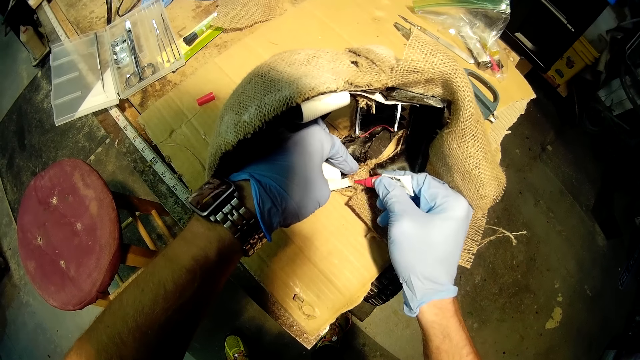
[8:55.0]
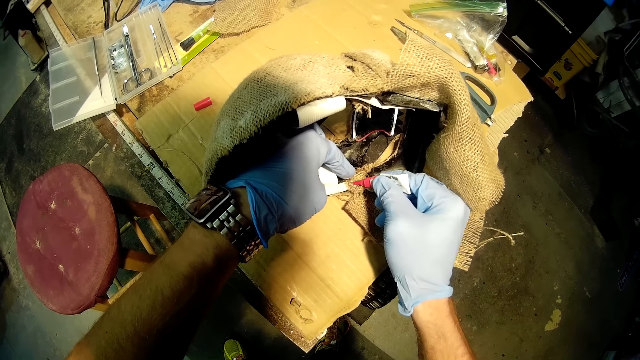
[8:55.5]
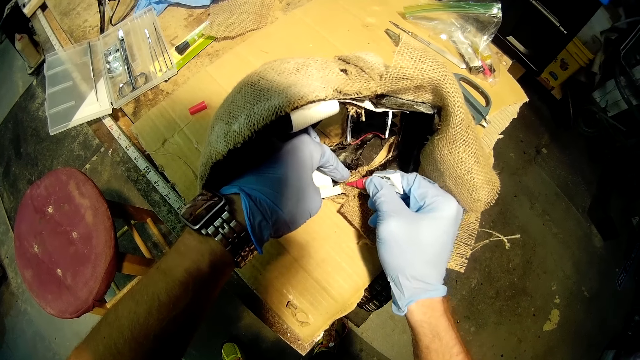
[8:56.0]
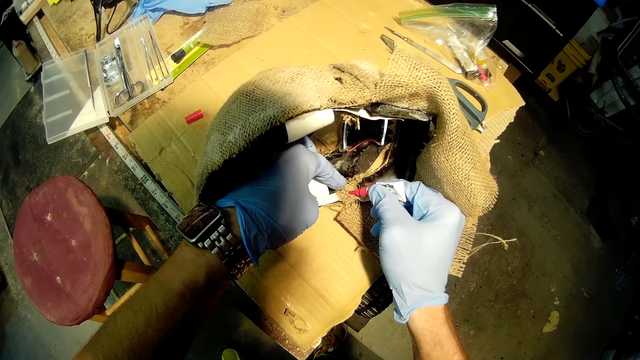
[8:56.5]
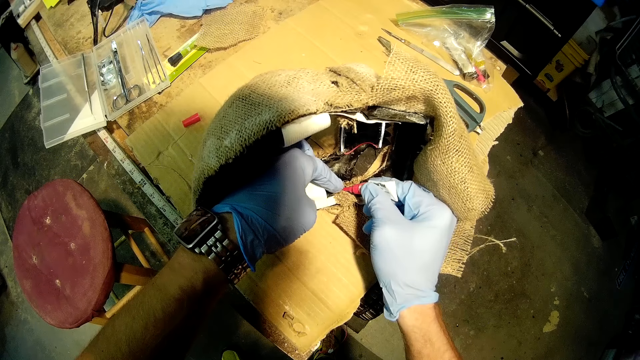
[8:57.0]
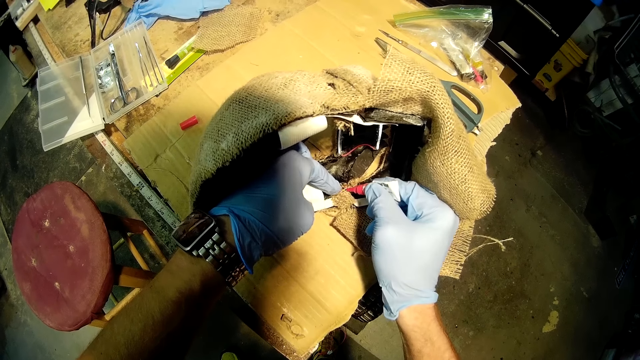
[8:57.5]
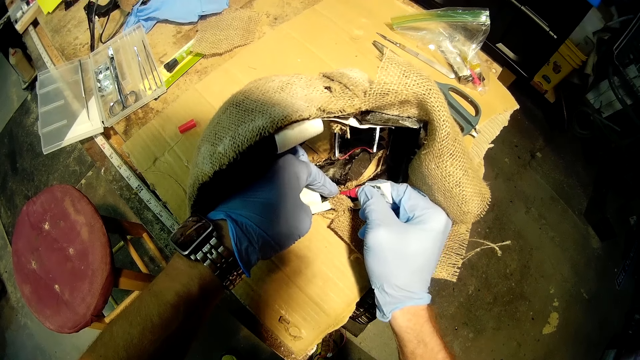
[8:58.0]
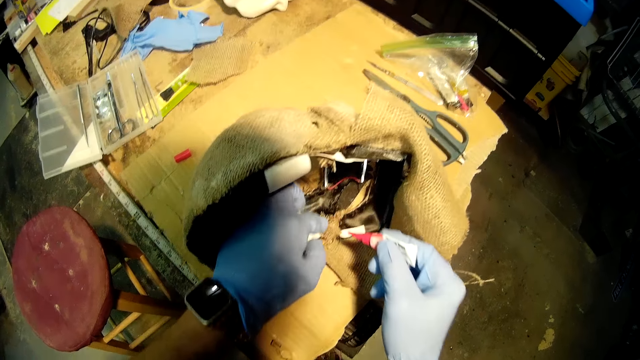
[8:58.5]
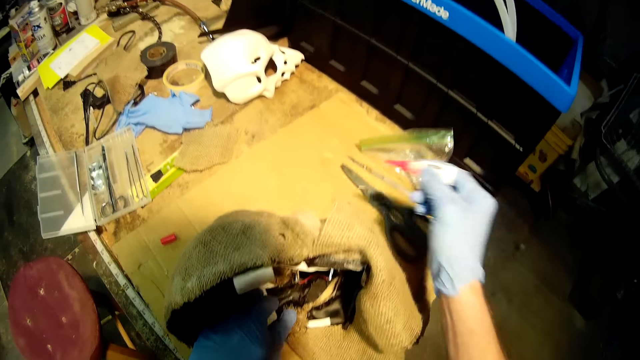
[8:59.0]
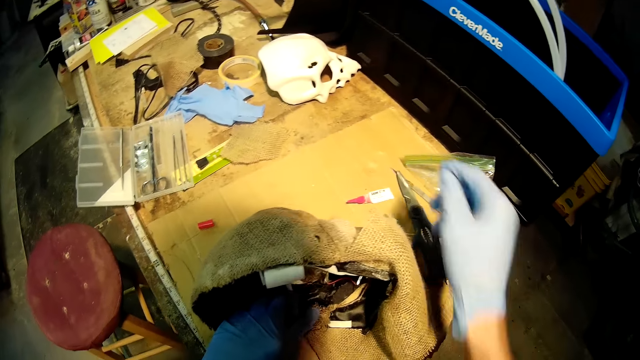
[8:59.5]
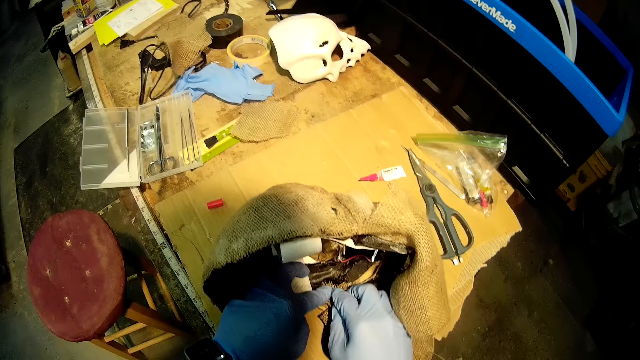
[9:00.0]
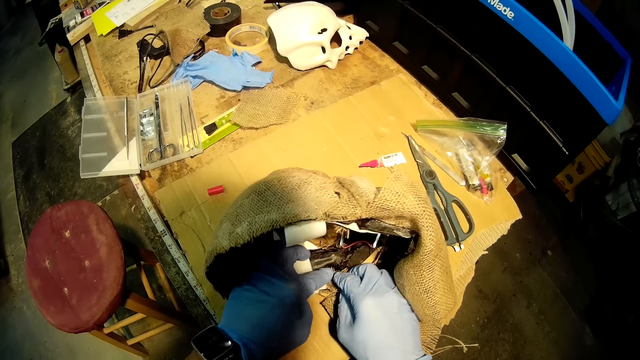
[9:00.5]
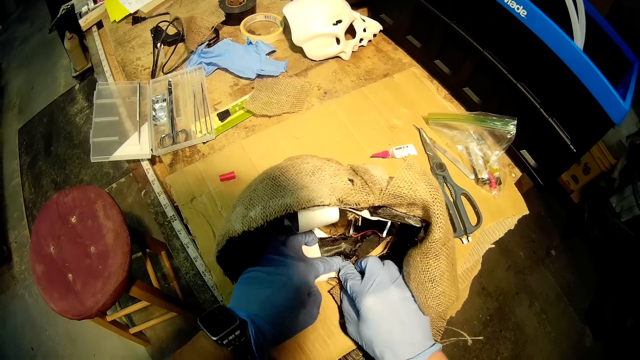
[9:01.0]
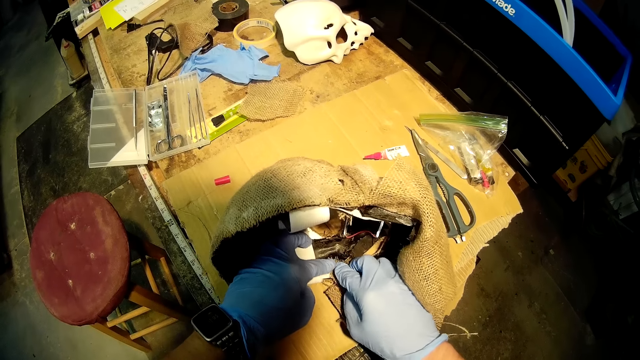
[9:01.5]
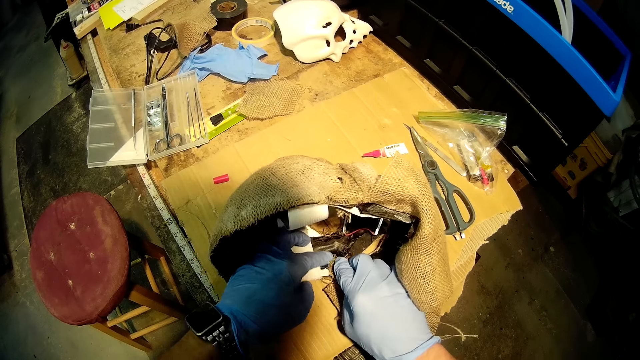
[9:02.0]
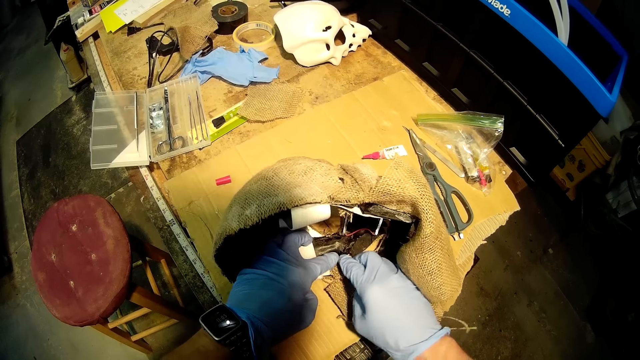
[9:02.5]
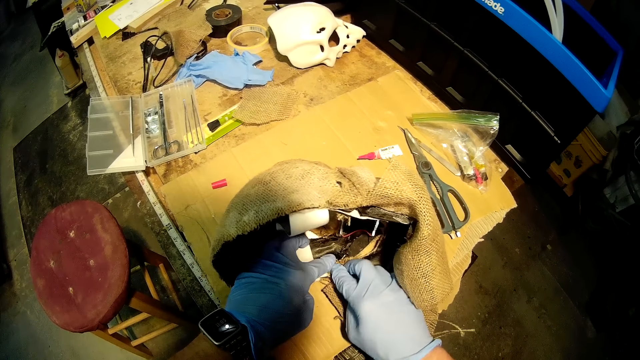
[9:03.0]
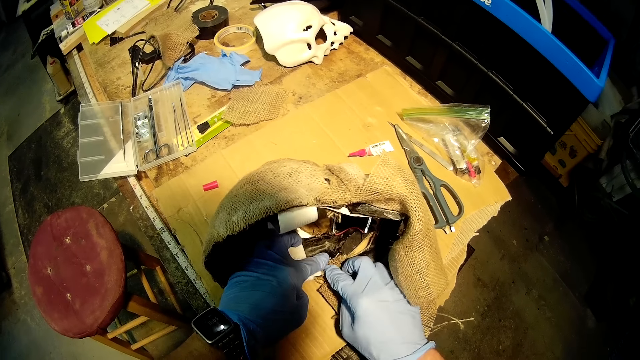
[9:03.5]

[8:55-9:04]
The camera wearer places the glue on the work bench with his right hand. He presses the second piece of fabric in the helmet on the work bench with both of his hands. He fixes the skull cover with his hands.

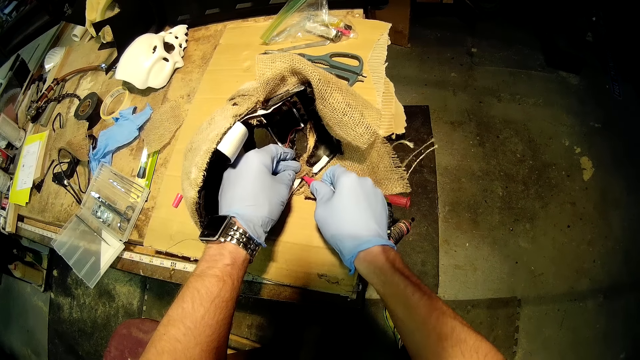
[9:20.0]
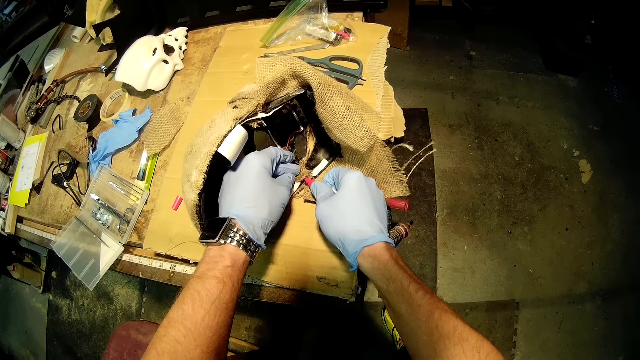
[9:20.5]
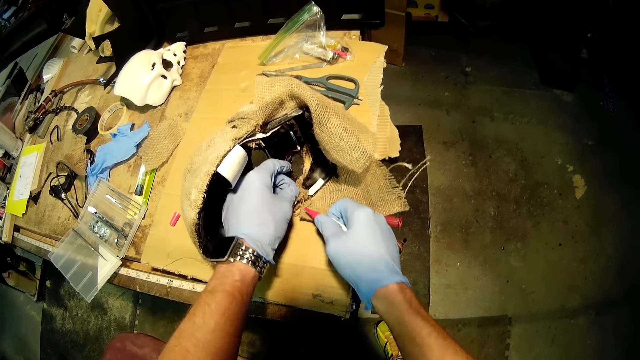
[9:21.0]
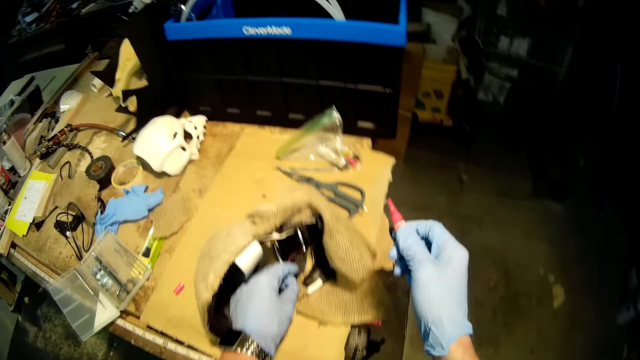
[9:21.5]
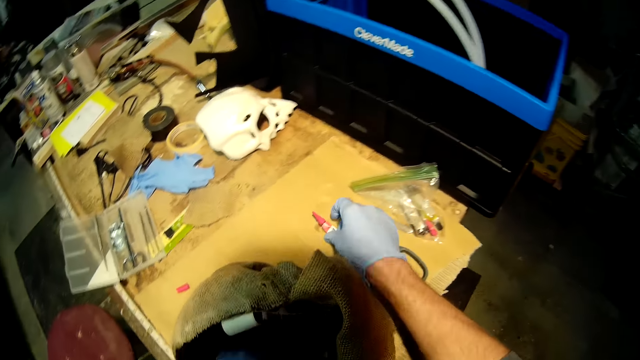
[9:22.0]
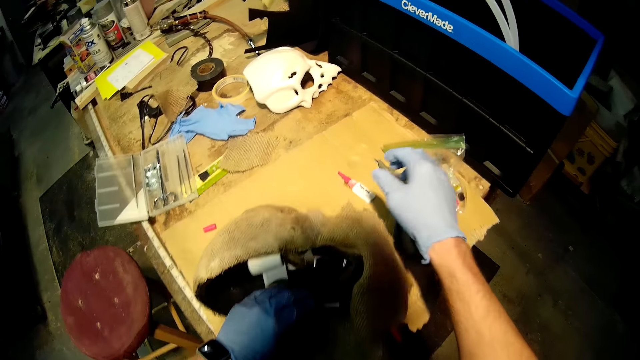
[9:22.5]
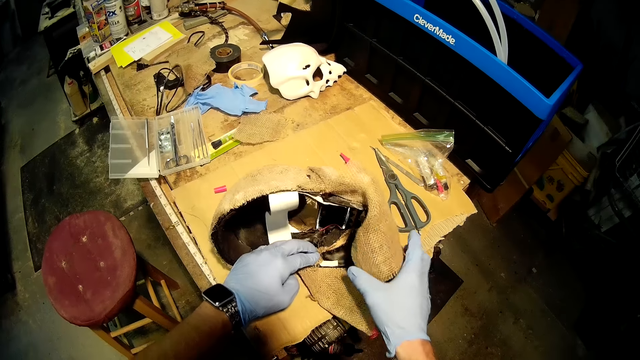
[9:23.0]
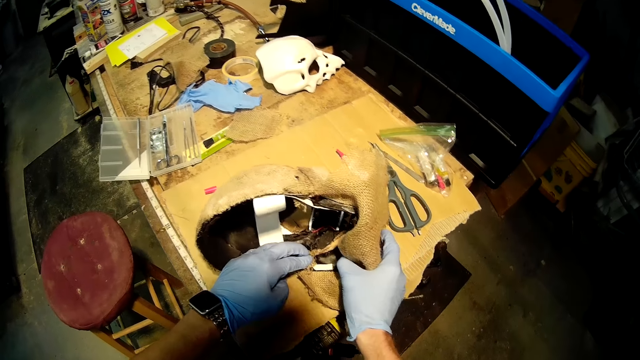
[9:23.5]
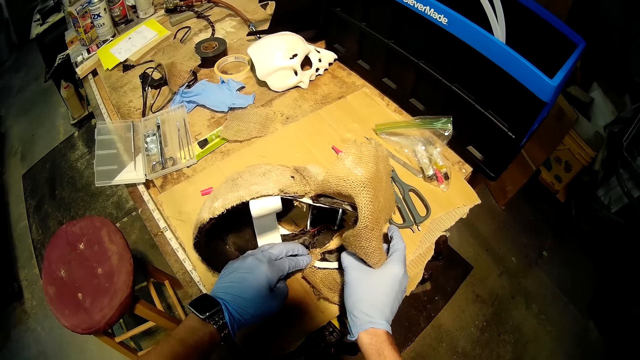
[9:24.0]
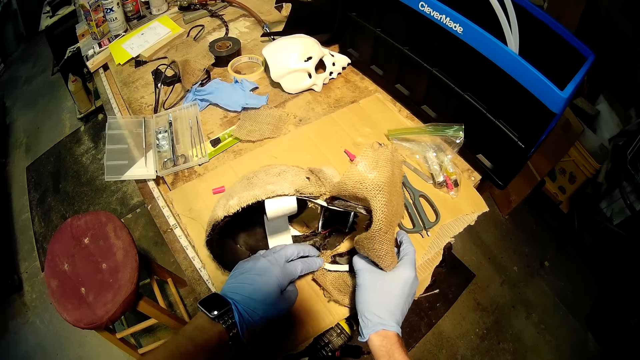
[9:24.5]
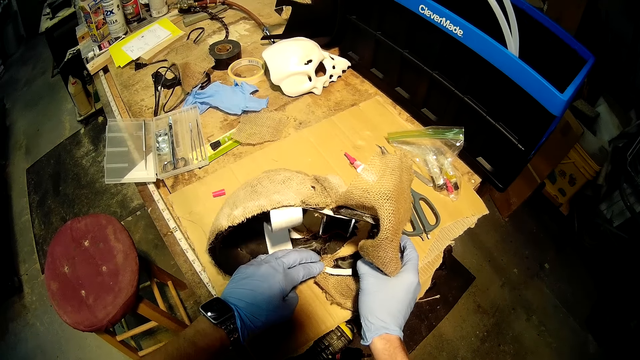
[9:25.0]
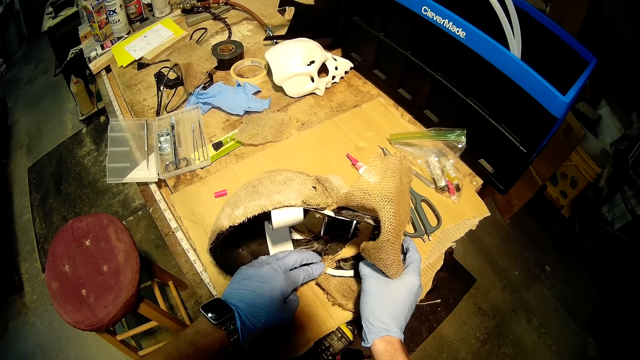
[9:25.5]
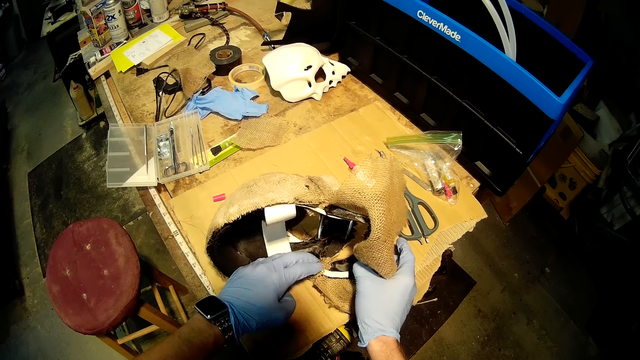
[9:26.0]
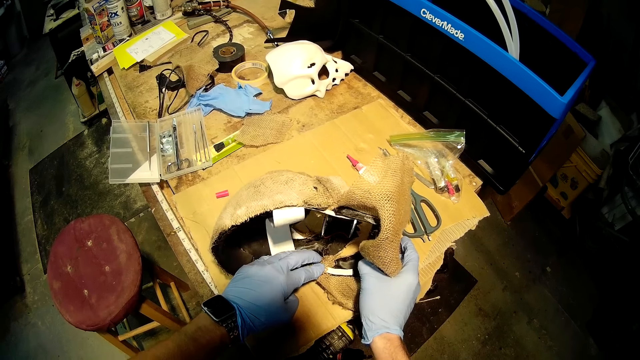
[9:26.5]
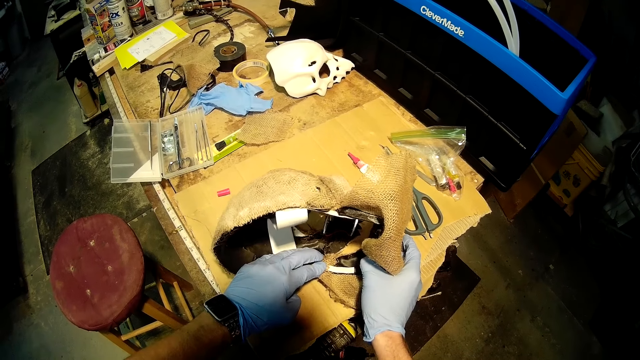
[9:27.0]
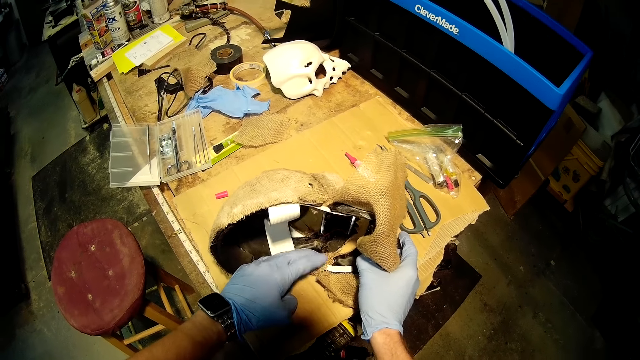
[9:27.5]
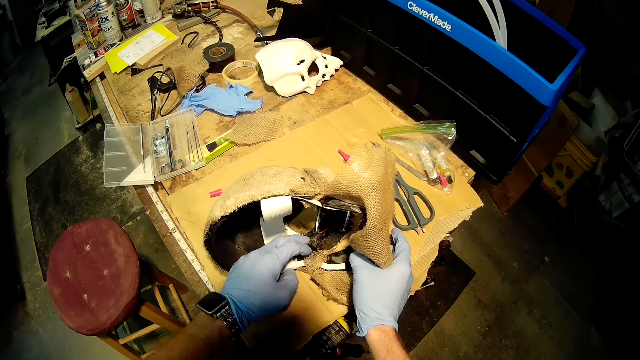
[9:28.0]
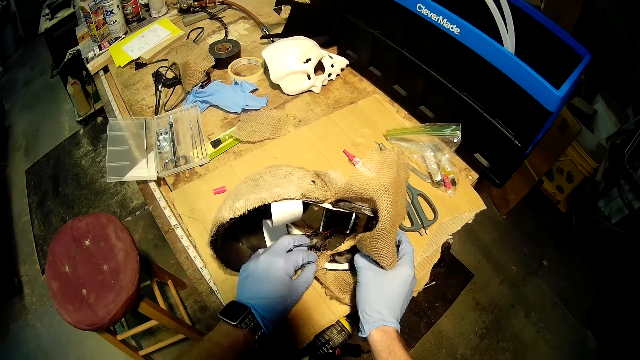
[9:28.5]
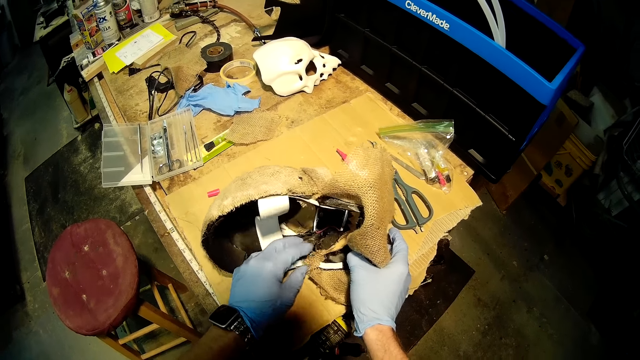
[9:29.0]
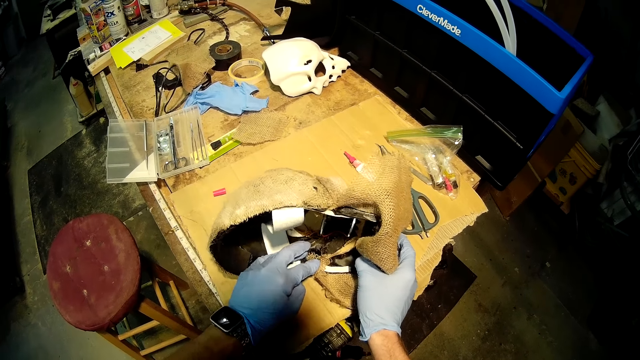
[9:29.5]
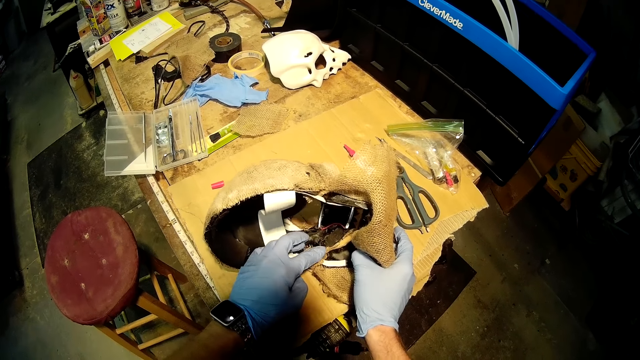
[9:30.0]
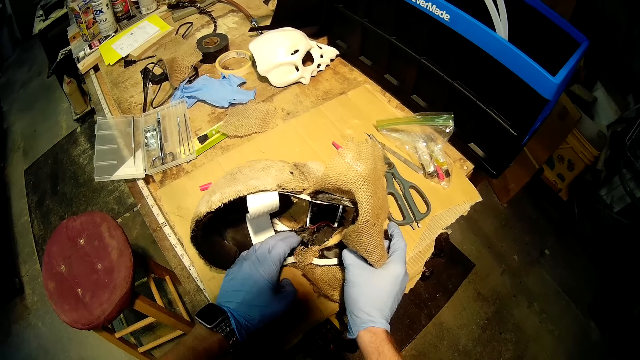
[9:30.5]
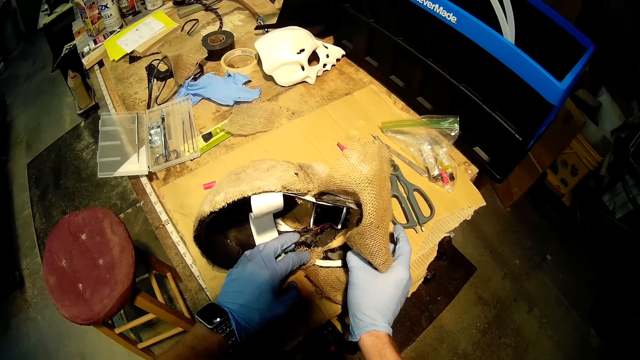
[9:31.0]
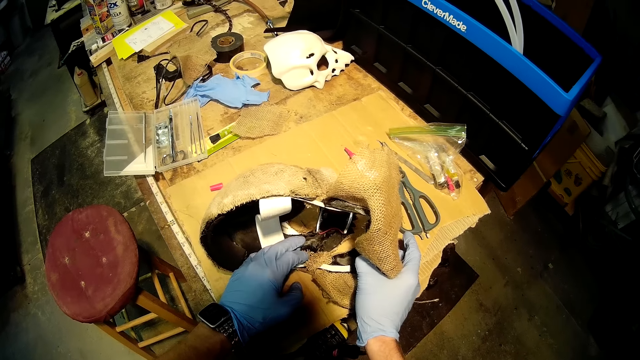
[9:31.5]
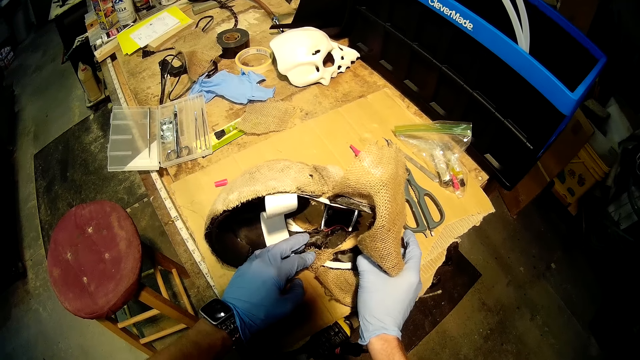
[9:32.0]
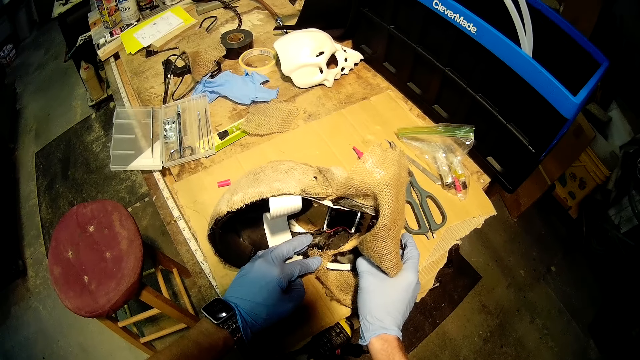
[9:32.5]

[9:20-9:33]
The camera wearer places the glue on the work bench with his right hand. He moves the helmet on the work bench with his right hand. He presses the fabric of the helmet on the work bench with his left hand.
